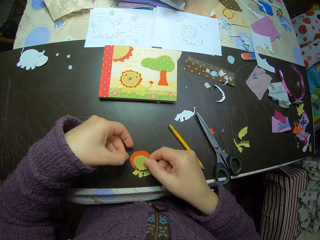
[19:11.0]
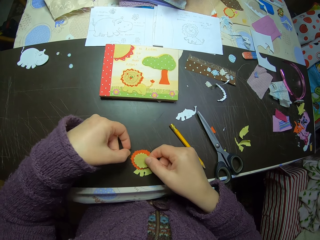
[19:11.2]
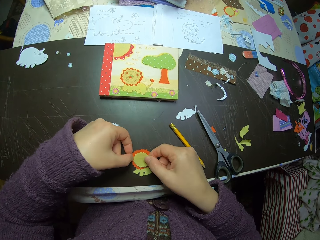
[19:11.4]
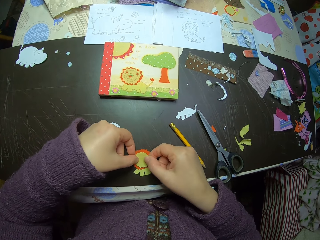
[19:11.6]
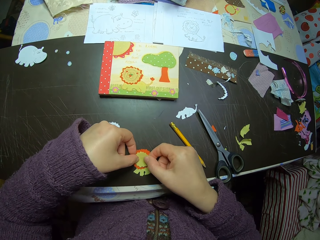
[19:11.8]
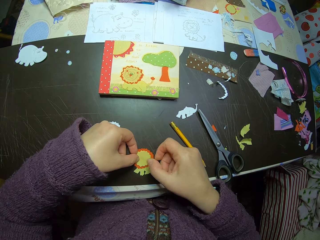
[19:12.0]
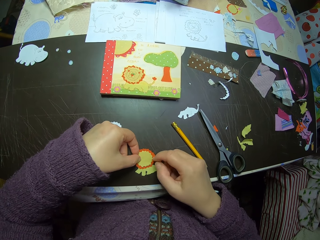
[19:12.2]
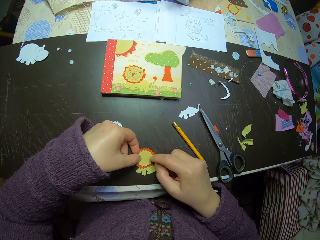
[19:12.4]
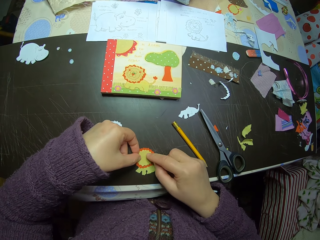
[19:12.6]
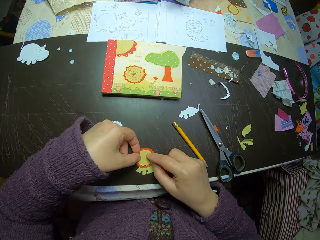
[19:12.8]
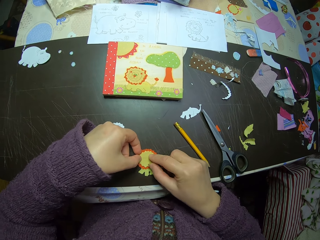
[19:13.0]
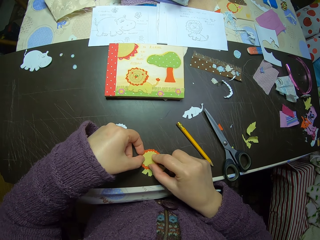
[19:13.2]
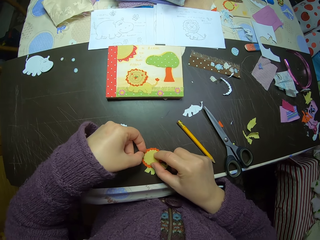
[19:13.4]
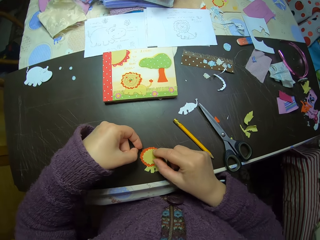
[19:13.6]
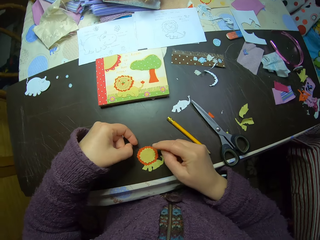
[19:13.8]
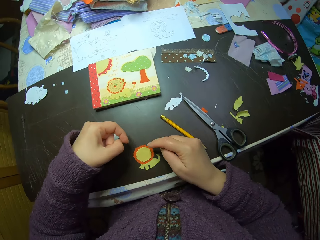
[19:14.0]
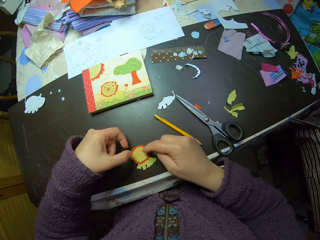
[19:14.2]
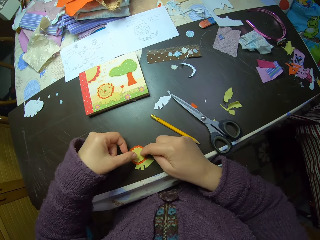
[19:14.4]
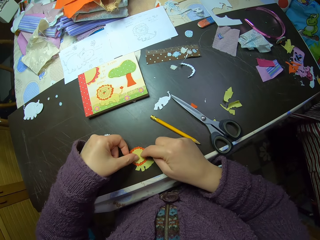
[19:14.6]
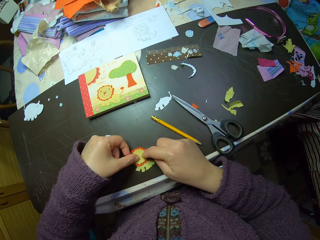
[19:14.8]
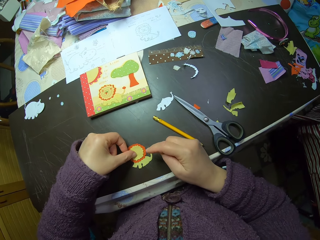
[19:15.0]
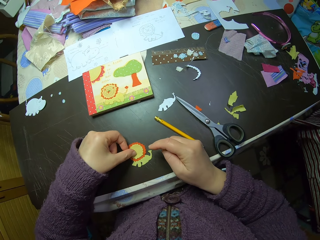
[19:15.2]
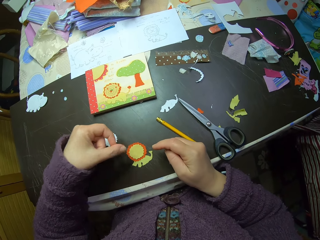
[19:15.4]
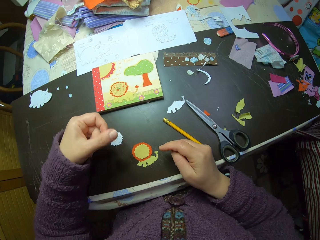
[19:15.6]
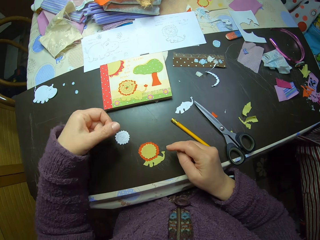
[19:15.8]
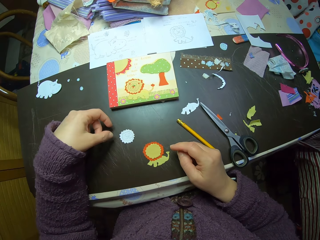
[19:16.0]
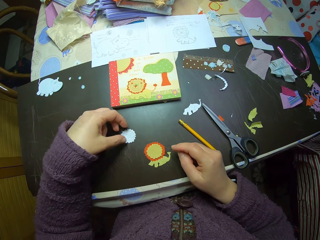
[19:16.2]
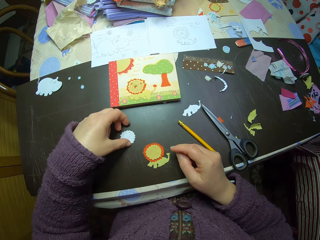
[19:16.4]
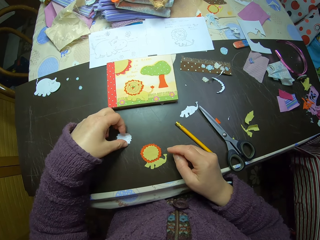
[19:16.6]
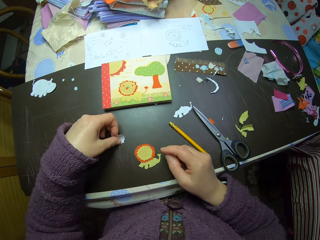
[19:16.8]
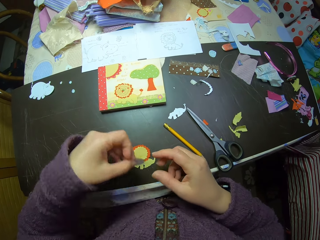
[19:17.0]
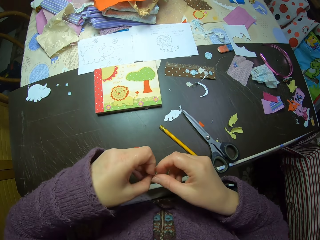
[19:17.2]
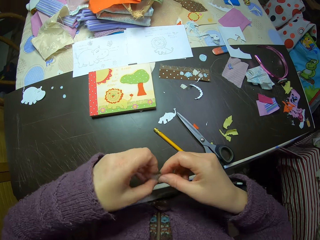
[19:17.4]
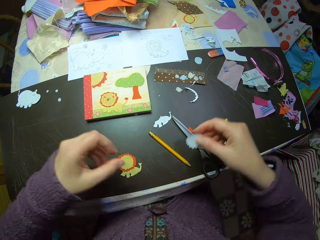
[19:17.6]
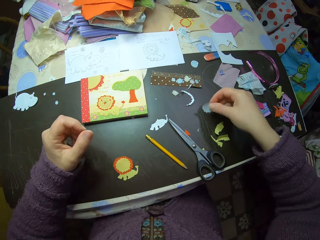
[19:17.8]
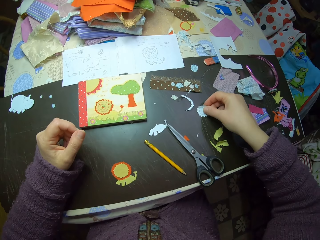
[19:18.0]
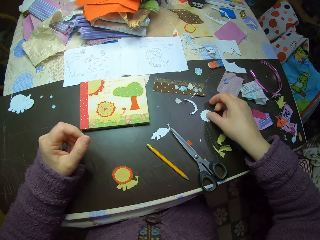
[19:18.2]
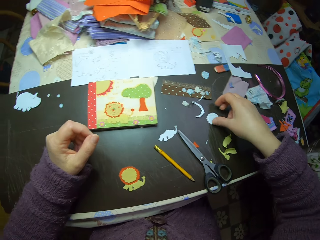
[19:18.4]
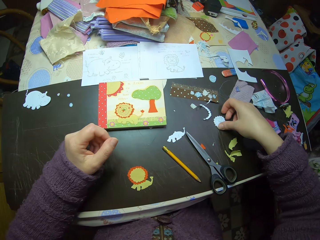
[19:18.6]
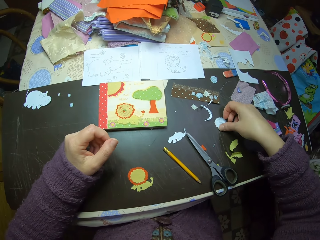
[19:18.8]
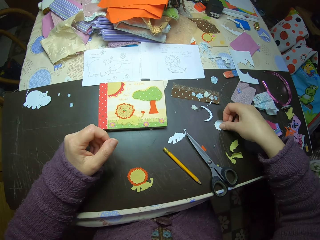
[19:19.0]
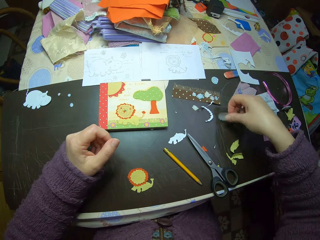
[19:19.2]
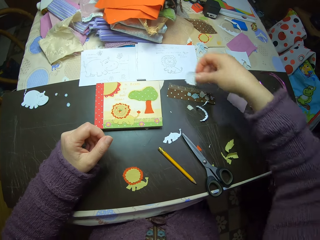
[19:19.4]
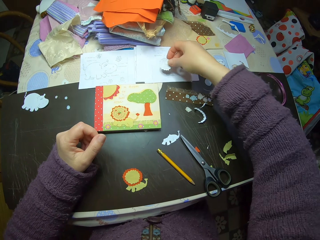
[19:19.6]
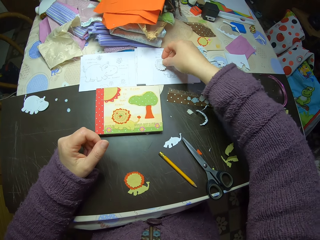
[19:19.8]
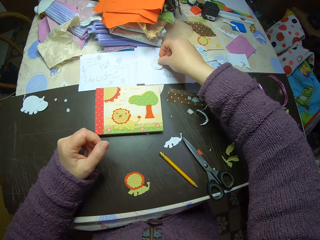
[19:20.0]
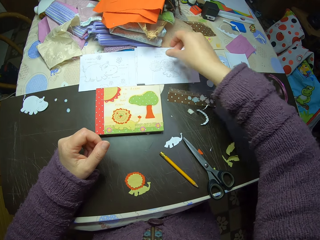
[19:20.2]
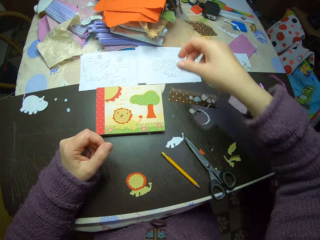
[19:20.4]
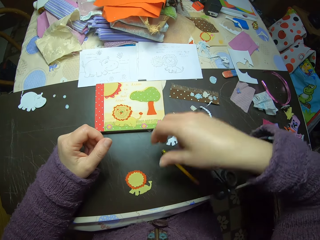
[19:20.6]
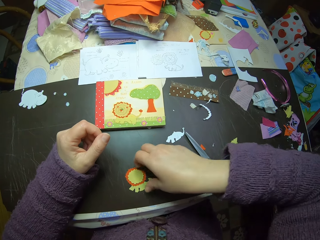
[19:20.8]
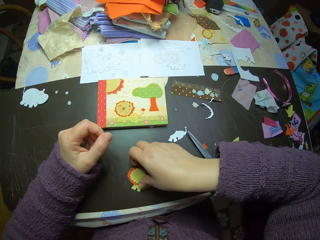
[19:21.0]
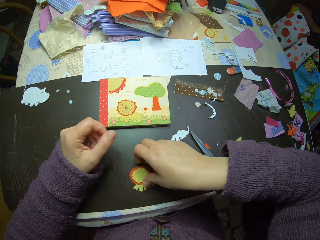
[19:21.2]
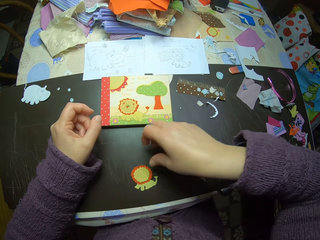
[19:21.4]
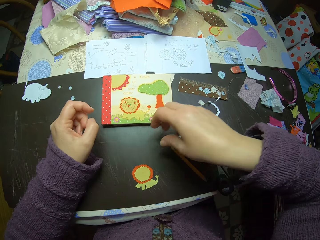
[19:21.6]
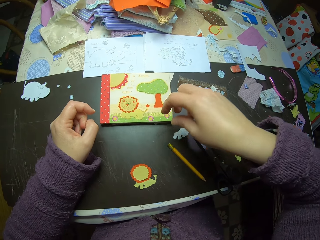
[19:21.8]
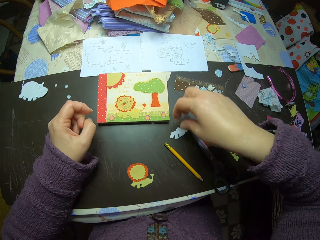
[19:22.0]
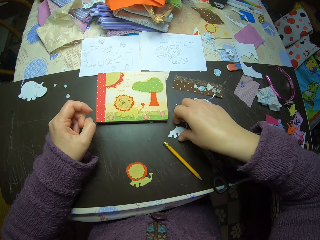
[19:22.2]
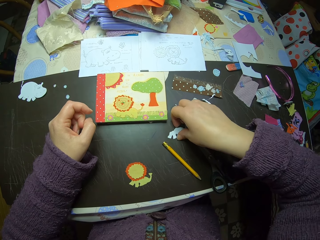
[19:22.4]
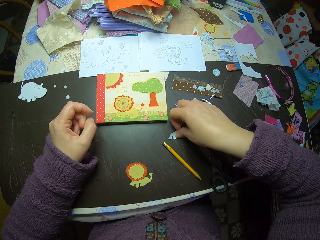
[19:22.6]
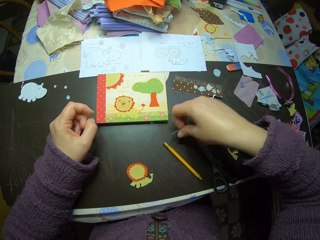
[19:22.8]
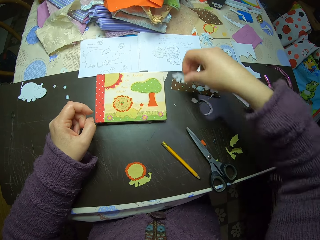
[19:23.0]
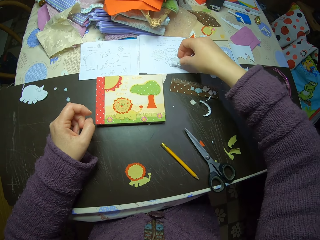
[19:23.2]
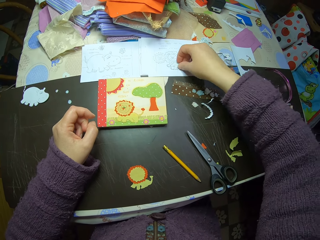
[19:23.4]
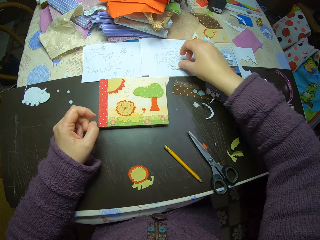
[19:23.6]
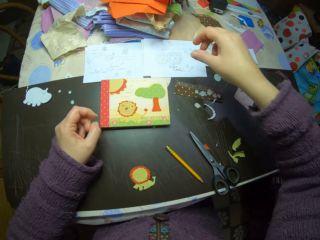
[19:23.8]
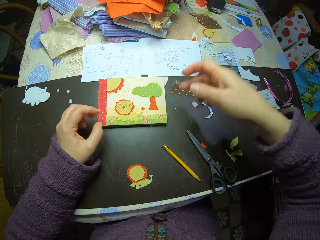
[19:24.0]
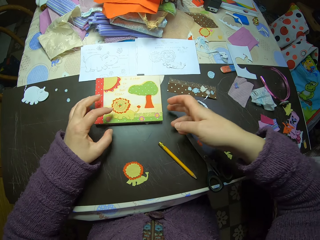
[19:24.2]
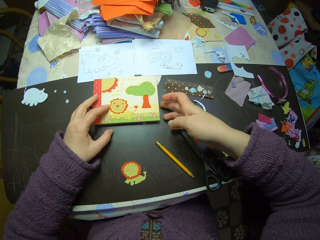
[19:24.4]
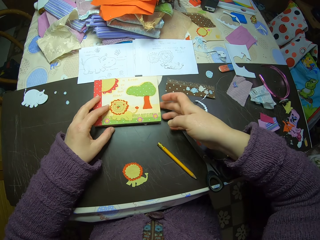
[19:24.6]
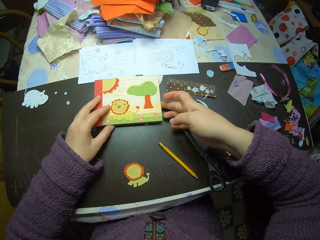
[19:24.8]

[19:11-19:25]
The camera wearer looks at the piece of paper. She pastes the final polygon cut-out on a paper lion illustration on the table. She places the piece of paper on another piece of paper. She adjusts the paper lion illustration. She looks at the piece of paper. She picks up another polygon cut-out on the table with her left hand. She passes the polygon cut-out to her right hand. She puts the polygon cut-out on a cut paper card on the table. She picks up a paper from the table and places the piece of paper on the card. She picks up another cut paper illustration on the table. She puts the cut paper illustration on the cut paper card on the table.

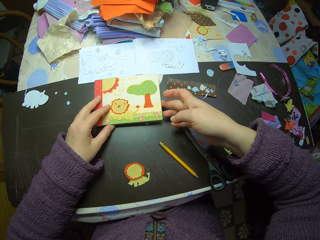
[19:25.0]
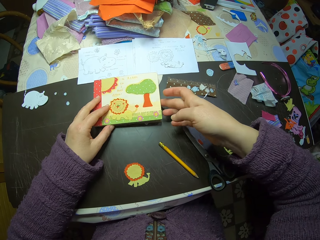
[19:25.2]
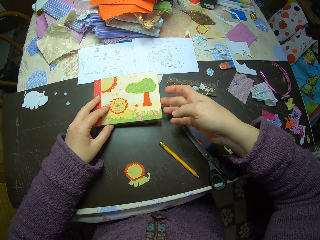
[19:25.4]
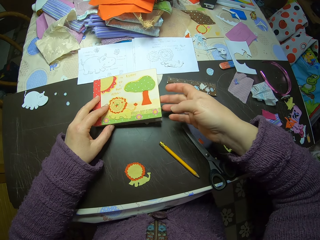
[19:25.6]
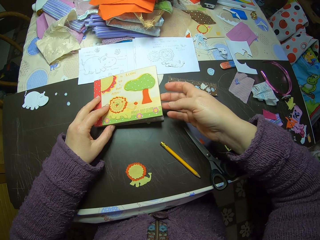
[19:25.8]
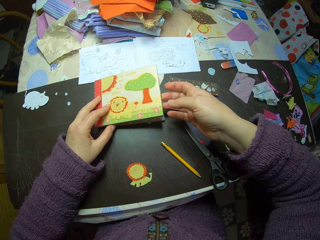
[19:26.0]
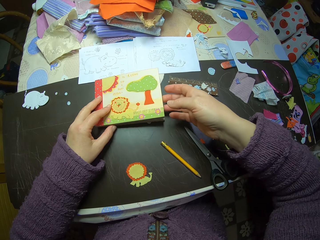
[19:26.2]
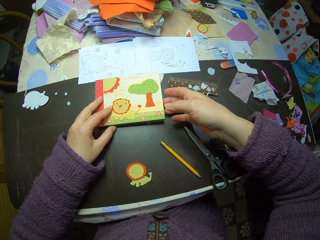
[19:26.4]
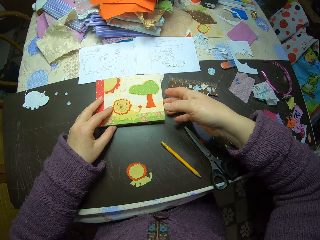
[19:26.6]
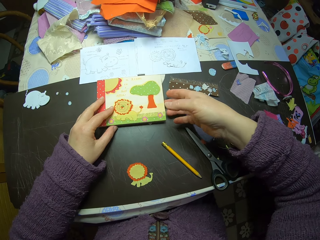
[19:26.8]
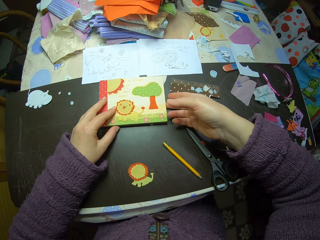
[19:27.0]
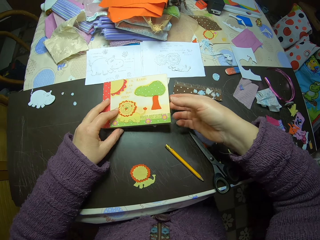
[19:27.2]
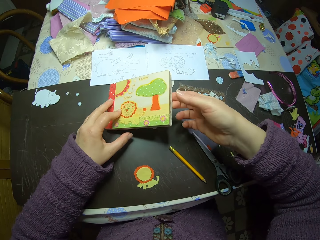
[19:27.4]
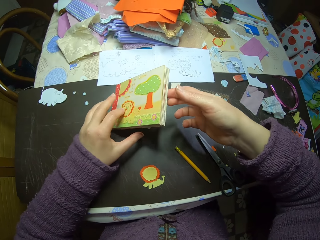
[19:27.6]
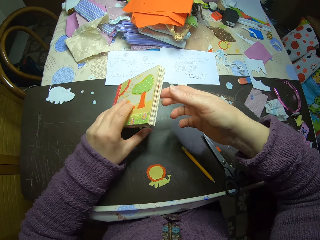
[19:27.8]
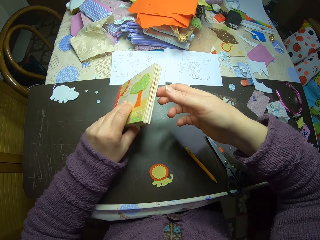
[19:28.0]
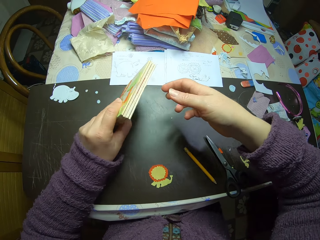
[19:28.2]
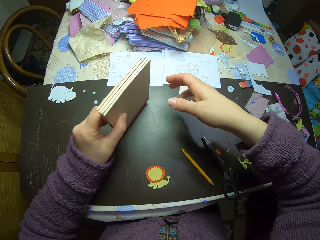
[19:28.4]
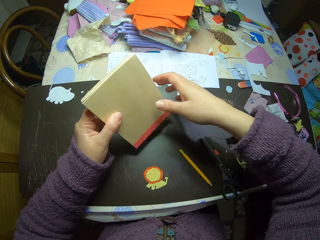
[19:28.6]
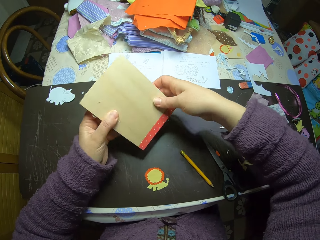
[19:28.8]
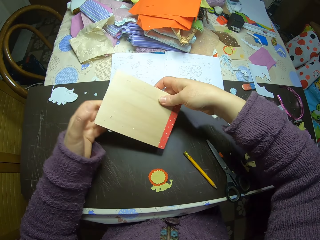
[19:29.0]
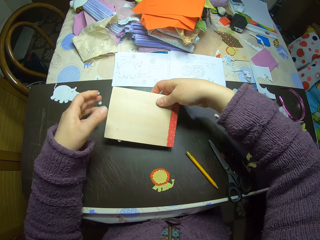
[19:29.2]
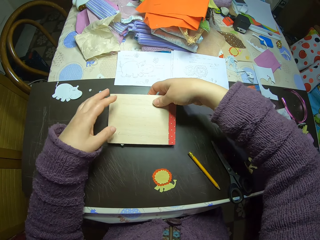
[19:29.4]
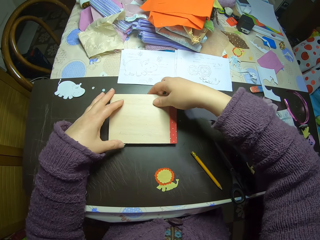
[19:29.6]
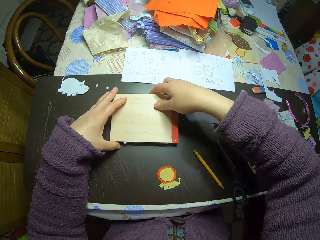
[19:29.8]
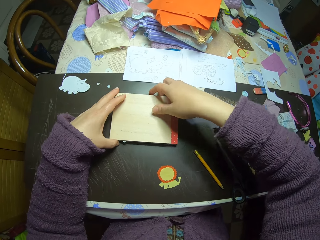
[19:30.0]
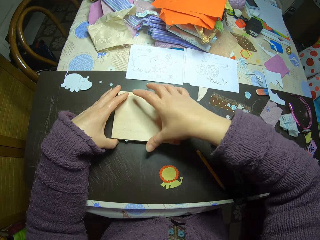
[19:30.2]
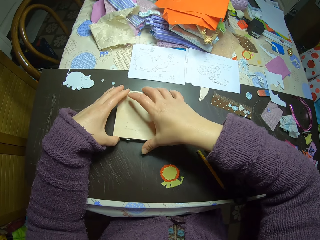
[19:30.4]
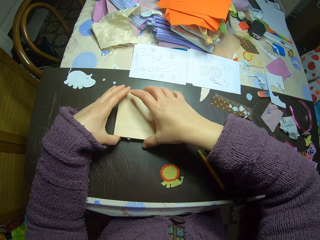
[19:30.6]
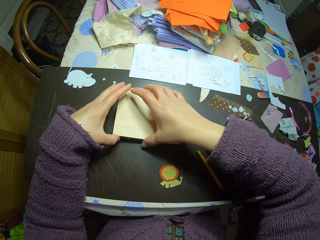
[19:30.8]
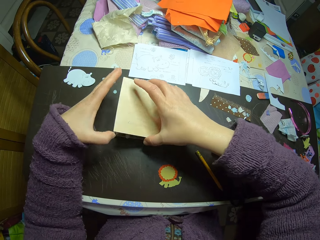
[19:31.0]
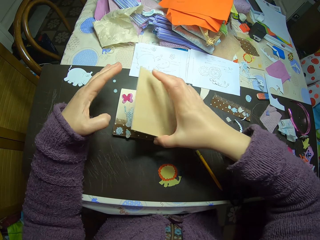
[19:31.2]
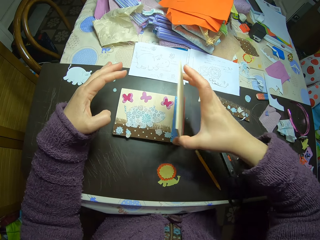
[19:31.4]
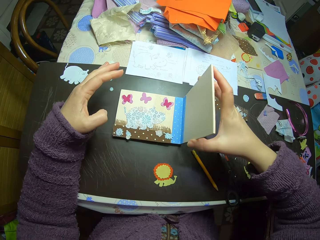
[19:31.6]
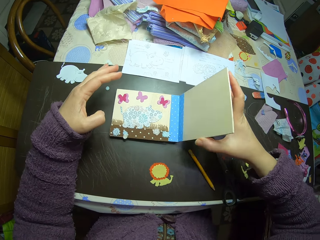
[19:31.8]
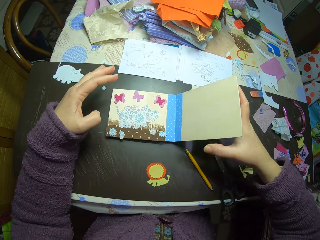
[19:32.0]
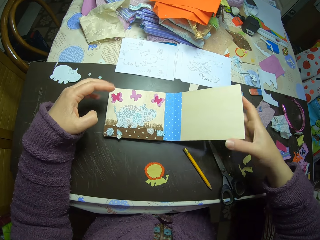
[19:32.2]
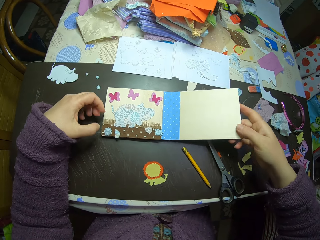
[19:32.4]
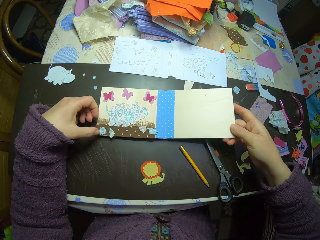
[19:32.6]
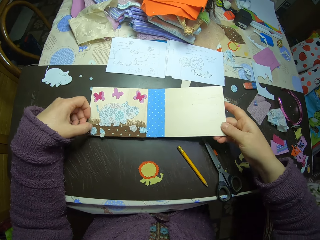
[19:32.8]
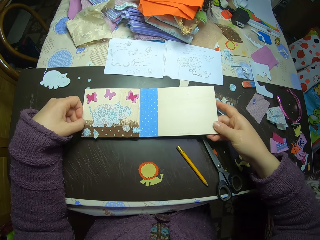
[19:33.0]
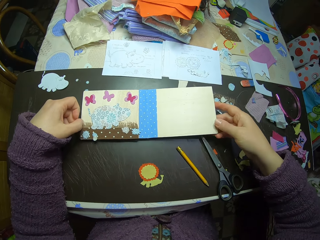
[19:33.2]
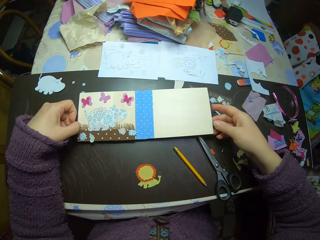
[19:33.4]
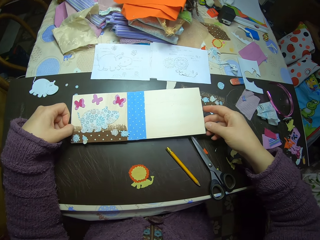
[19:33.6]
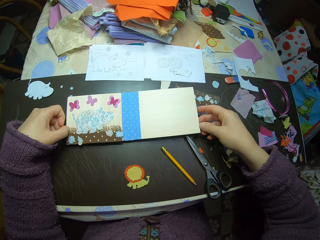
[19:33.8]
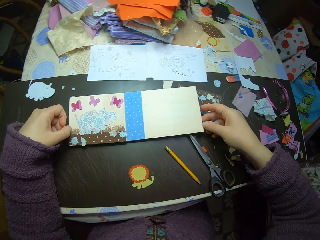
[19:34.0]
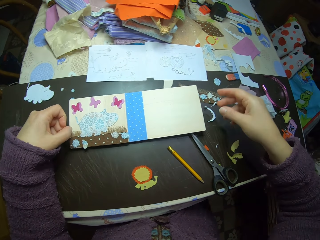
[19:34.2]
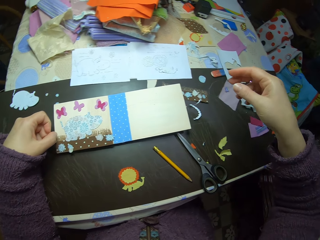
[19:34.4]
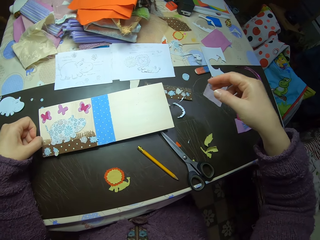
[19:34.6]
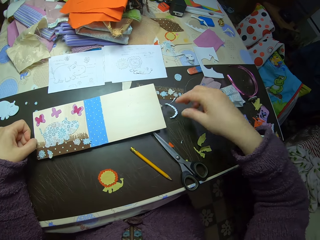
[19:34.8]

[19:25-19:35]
The camera wearer holds the book. They turn over a paper collage on the table. They turn the book. They open the paper collage.
